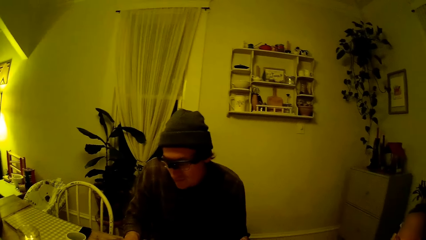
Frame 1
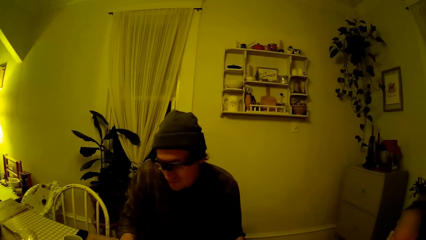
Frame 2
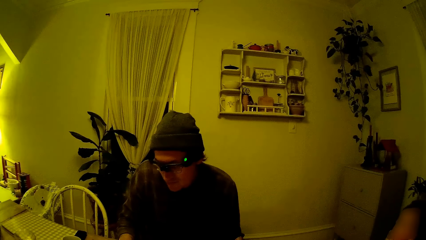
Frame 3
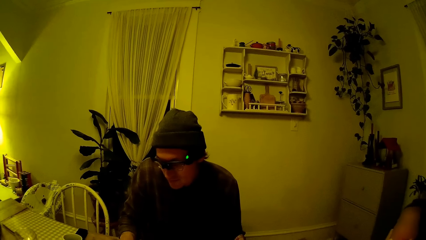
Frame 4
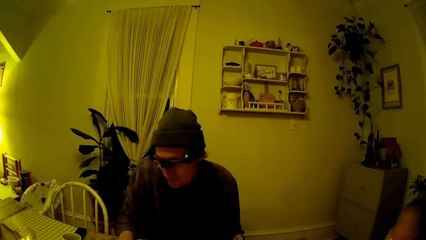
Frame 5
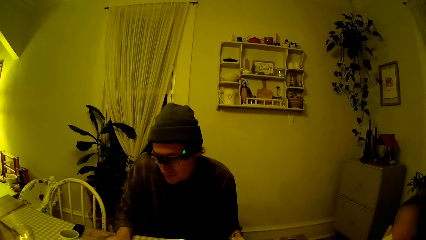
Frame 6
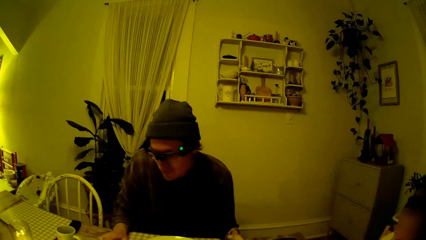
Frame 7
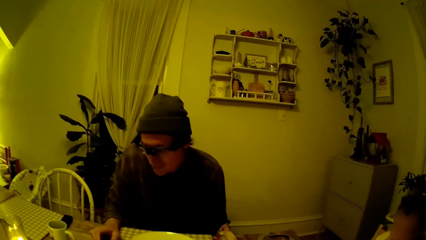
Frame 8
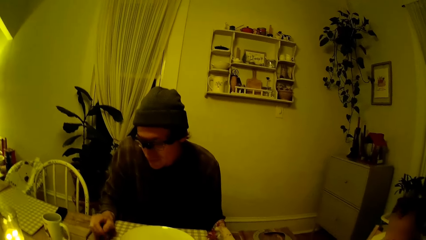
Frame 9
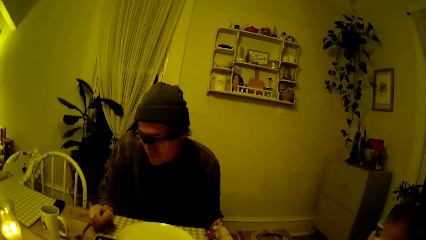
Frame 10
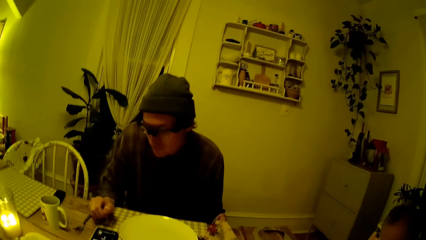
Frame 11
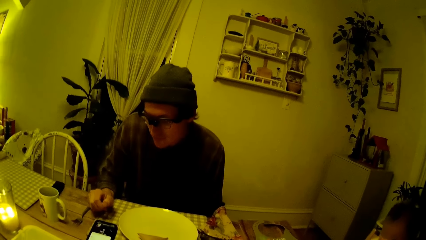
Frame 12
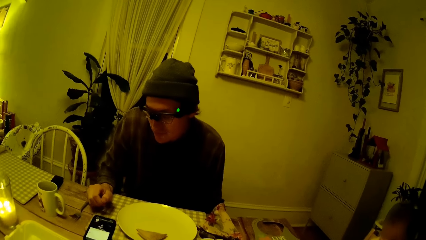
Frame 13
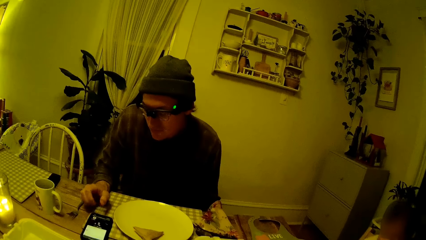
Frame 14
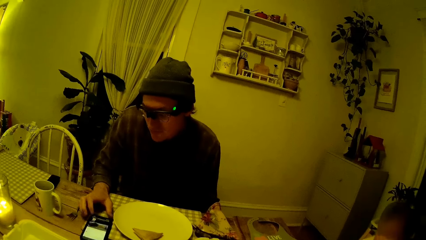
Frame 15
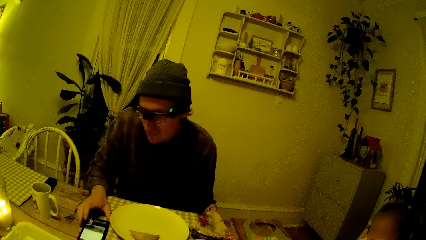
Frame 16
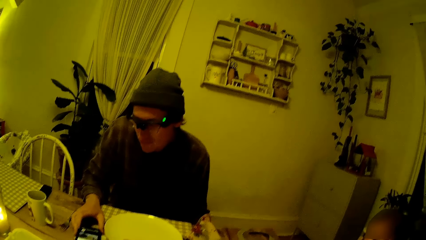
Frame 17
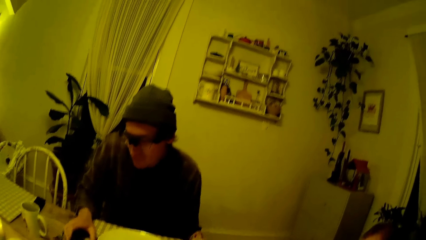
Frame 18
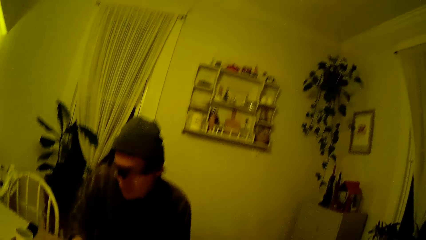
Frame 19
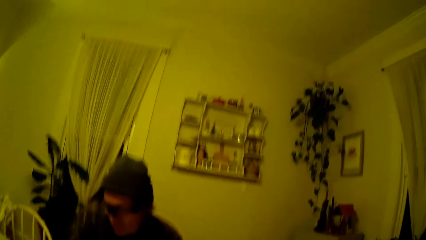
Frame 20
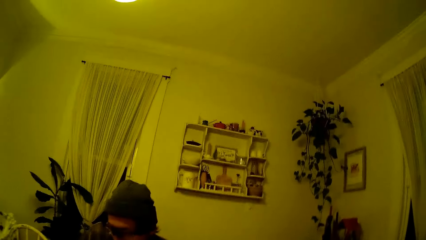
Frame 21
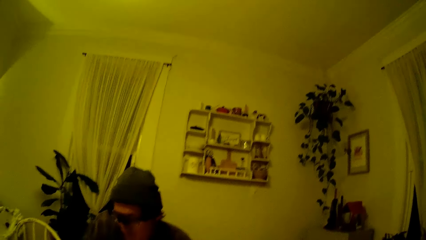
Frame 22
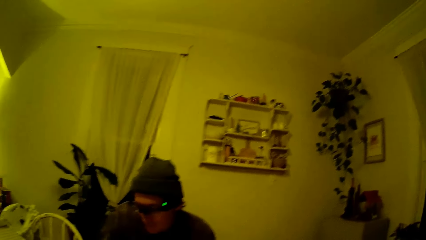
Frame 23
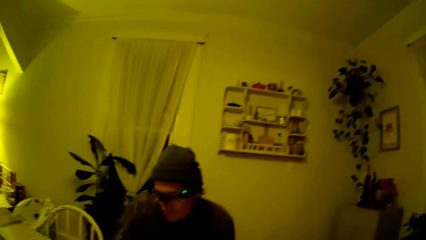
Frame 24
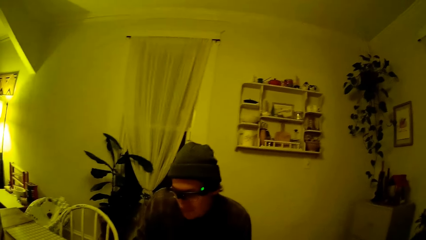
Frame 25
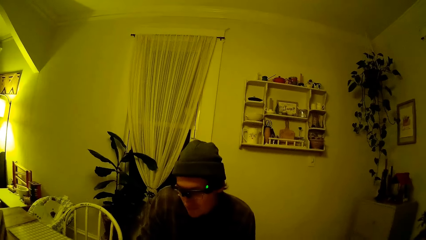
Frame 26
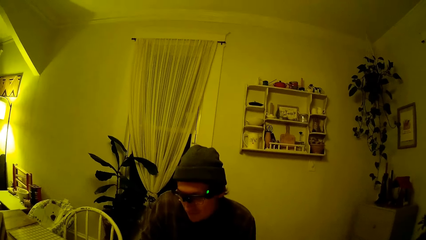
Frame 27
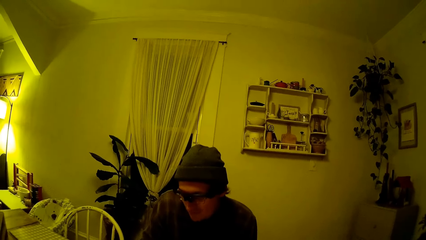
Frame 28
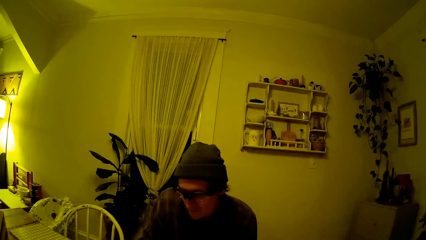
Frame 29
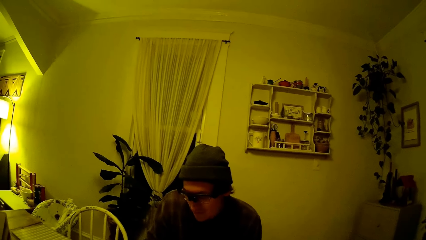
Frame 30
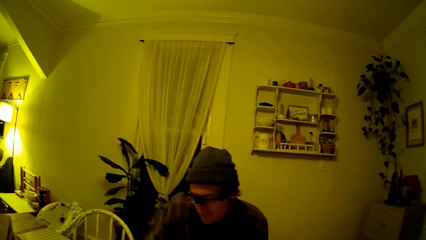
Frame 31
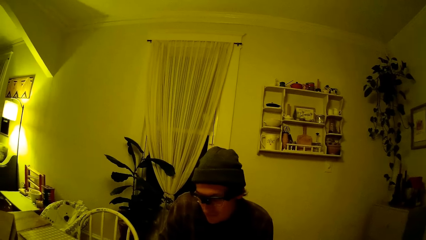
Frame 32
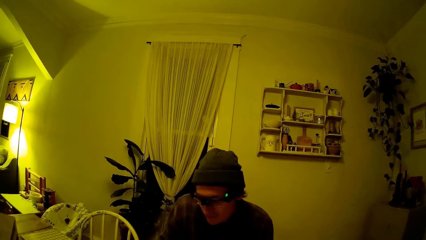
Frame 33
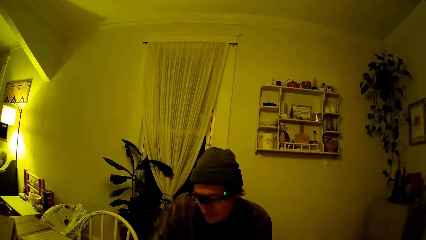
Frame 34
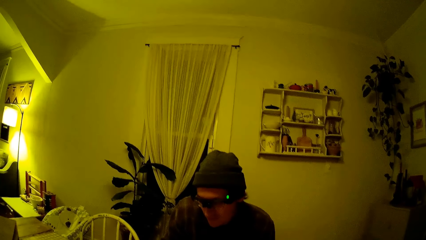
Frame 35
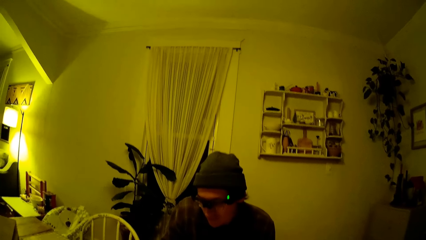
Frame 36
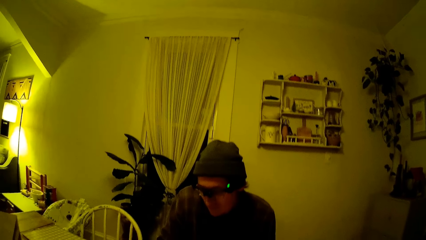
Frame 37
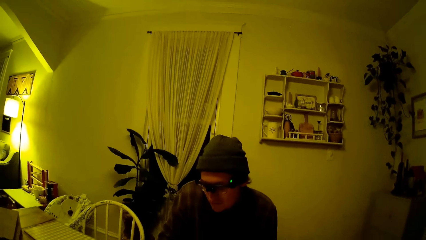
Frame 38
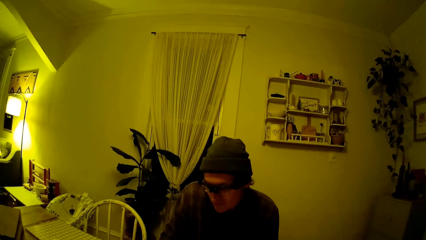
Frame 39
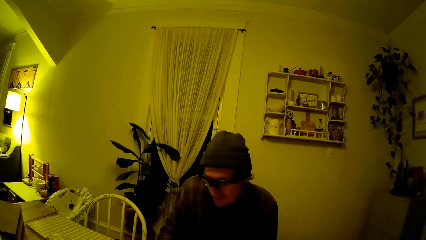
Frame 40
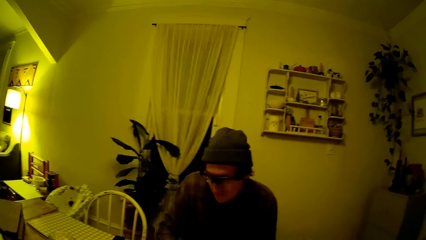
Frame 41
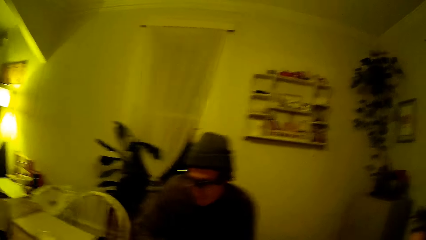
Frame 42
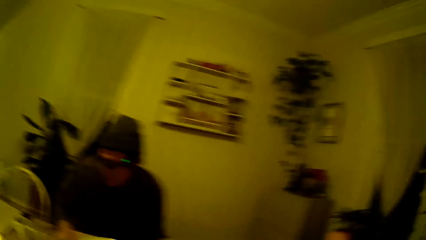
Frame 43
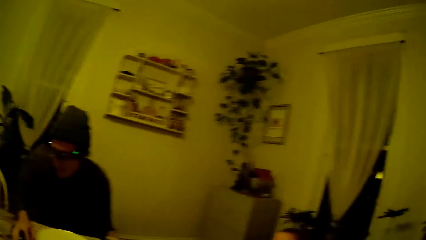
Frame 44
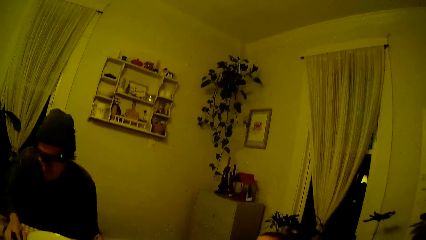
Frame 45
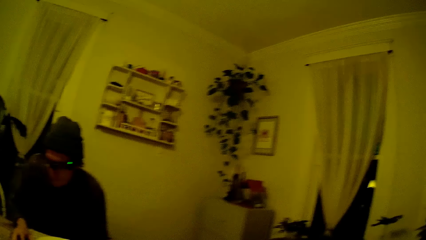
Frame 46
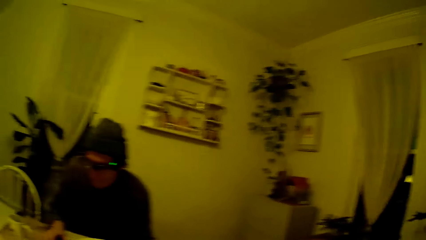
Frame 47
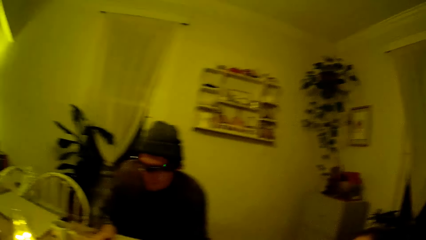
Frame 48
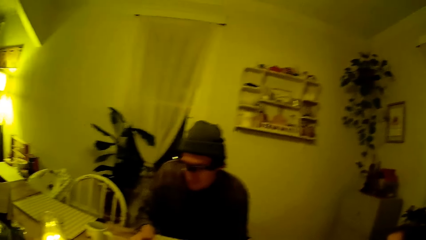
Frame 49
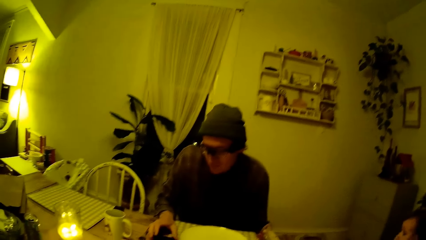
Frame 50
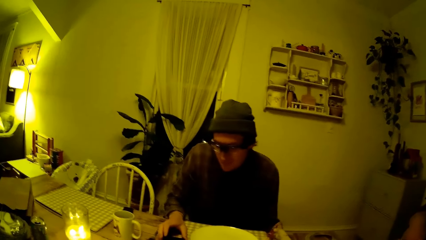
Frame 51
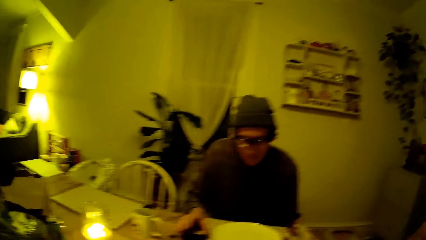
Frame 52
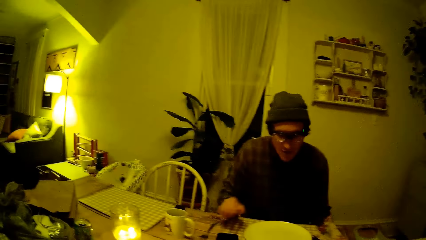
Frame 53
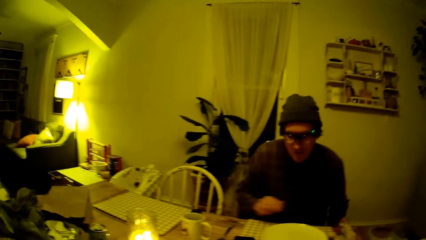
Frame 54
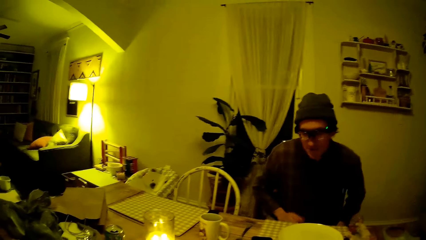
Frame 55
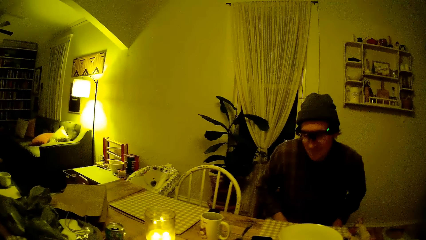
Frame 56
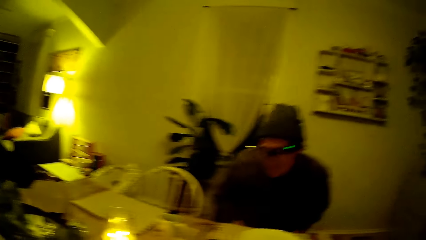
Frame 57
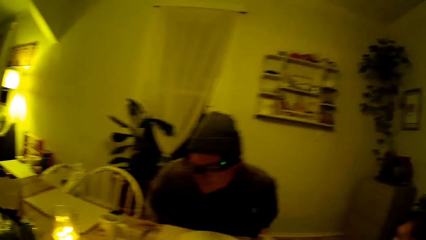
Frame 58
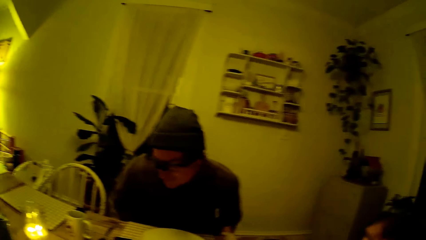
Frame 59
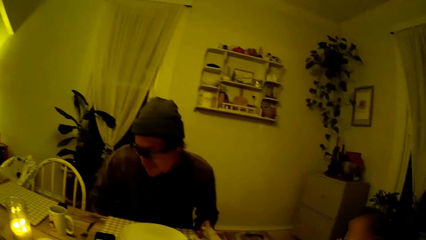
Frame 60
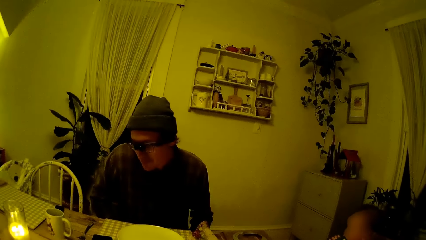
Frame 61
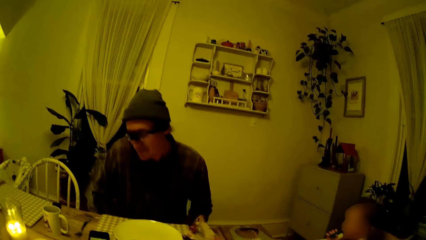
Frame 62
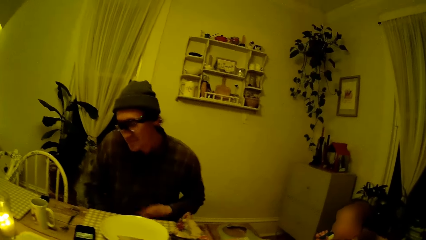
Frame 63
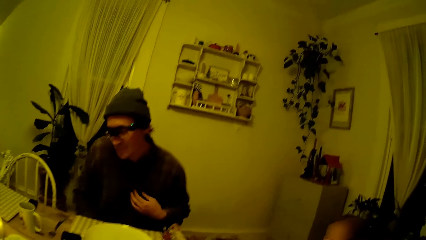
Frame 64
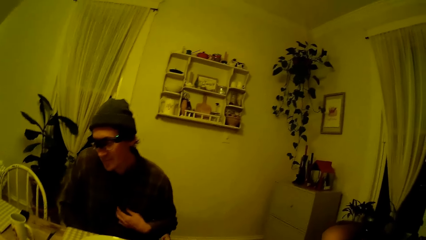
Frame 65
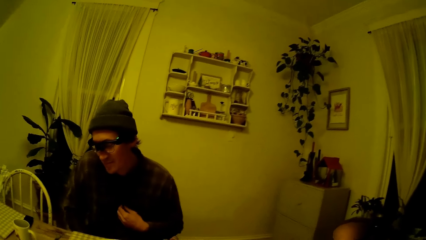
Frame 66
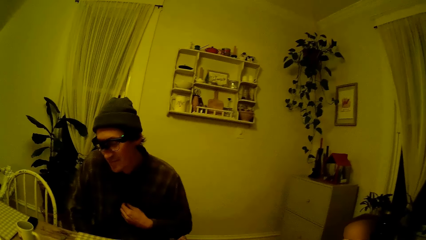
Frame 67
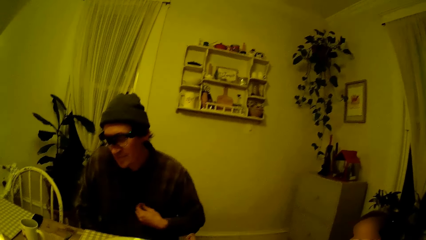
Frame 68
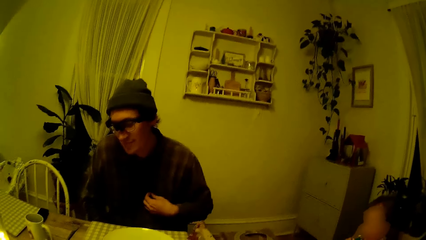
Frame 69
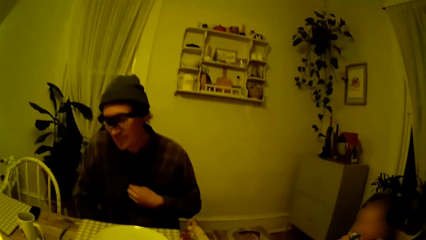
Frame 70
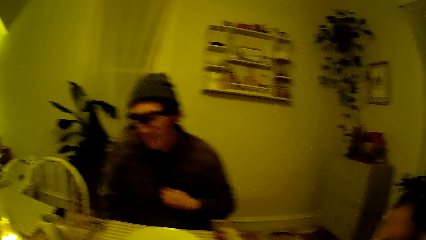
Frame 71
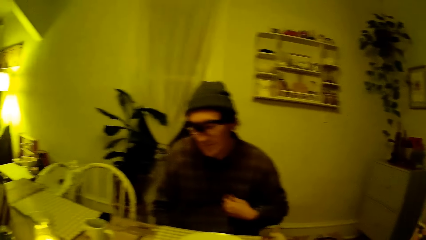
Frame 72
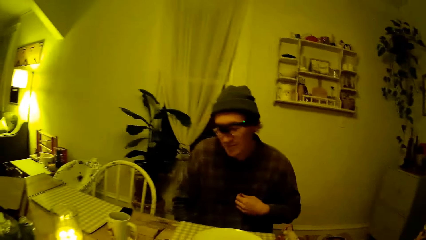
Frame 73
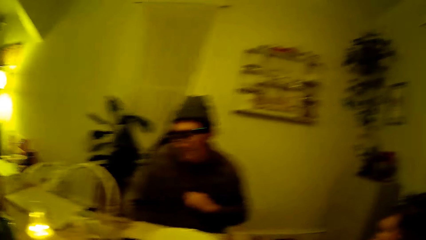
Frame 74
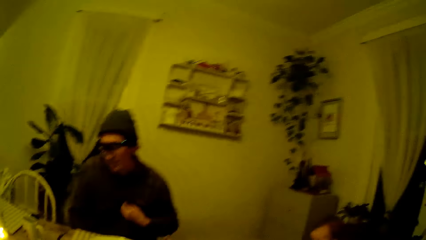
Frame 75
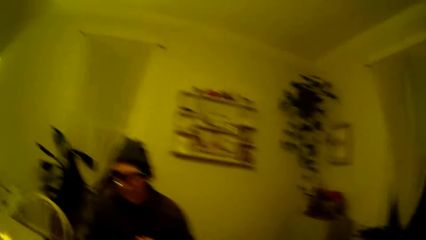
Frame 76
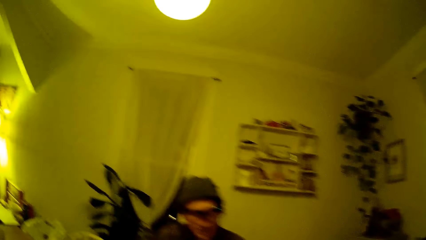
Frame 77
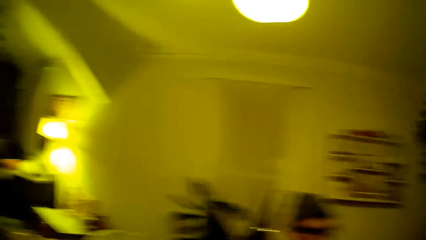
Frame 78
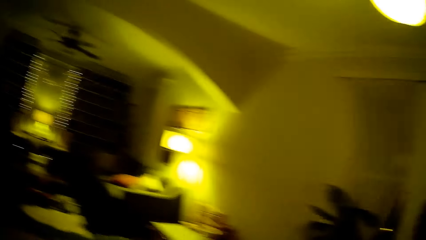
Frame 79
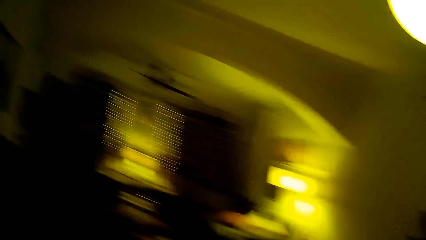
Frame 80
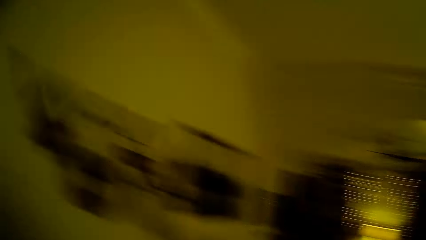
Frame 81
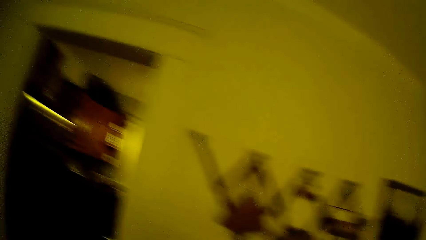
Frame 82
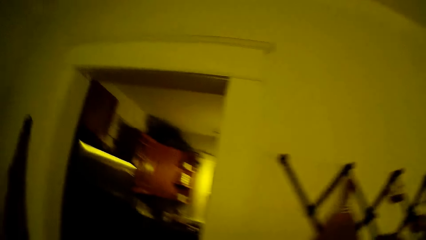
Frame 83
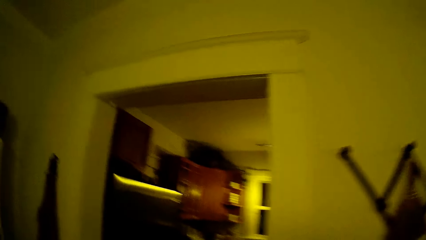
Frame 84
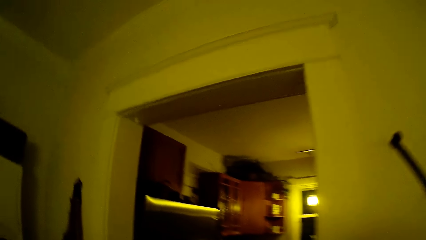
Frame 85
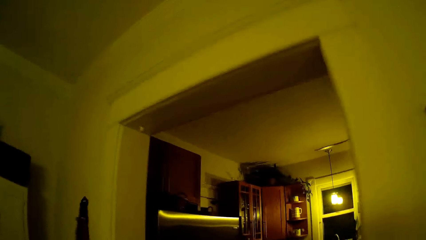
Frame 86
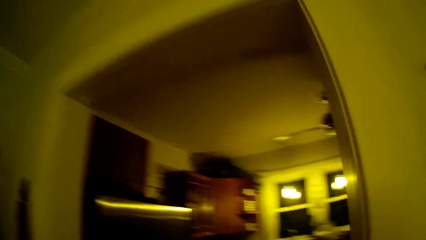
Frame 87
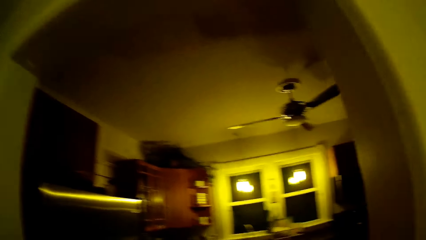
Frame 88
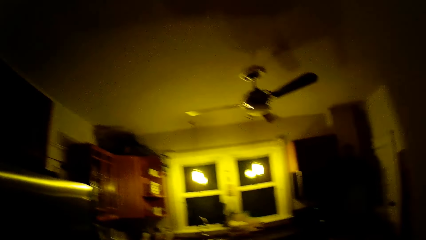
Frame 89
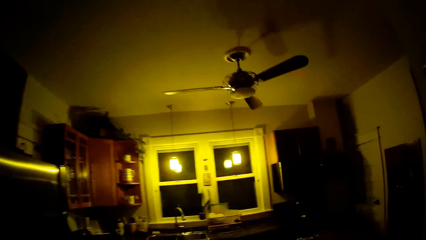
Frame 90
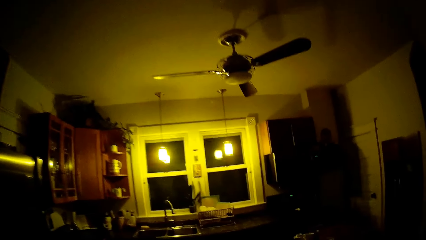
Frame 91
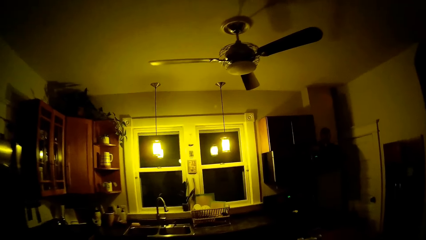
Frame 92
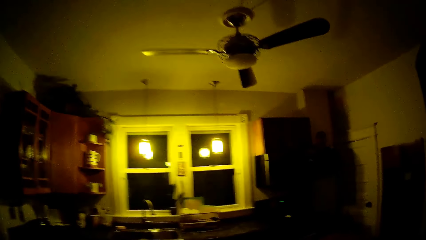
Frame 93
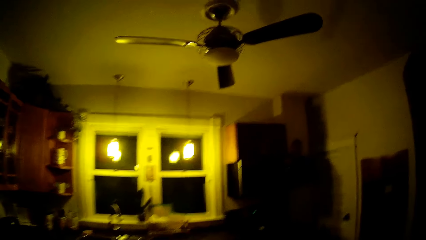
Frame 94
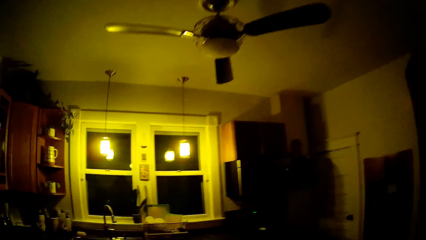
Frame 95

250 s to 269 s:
The man moves the mobile phone on the table with his right hand. He removes his right hand from the mobile phone on the dining table. He sits on the chair. The camera wearer walks towards the kitchen from the dining room.
